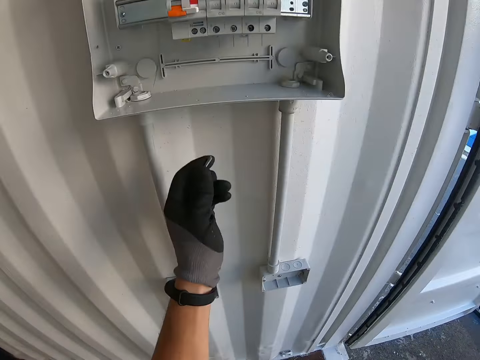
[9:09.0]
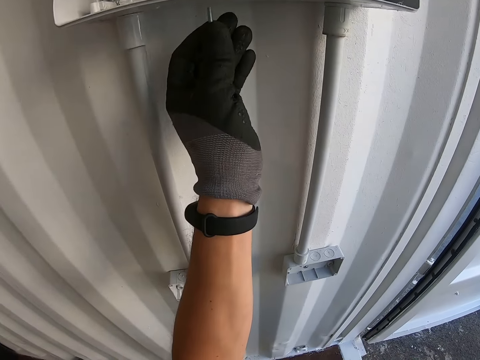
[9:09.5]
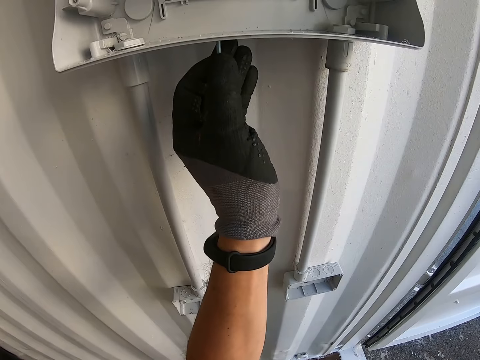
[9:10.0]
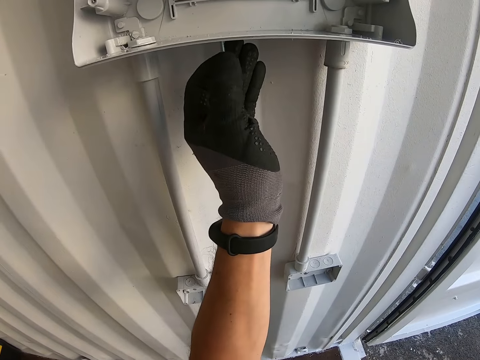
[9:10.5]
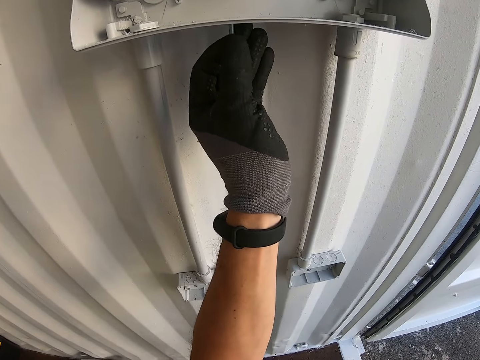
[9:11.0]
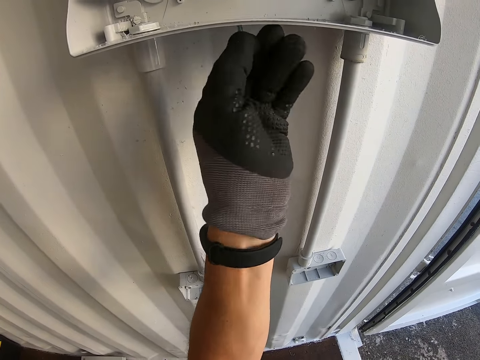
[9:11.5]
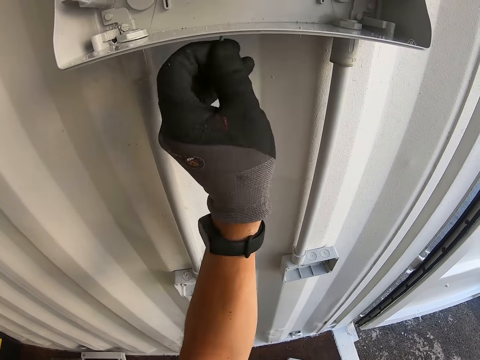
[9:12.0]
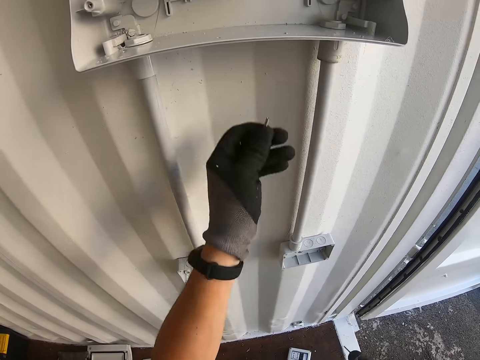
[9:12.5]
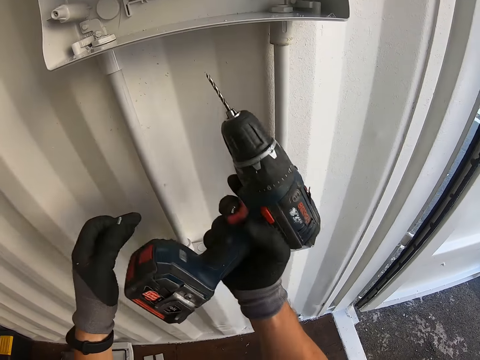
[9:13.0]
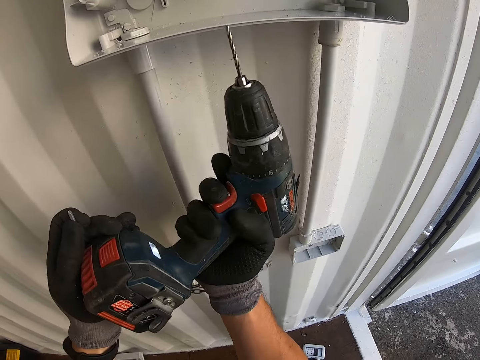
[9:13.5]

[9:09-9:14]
The camera wearer takes the nail.

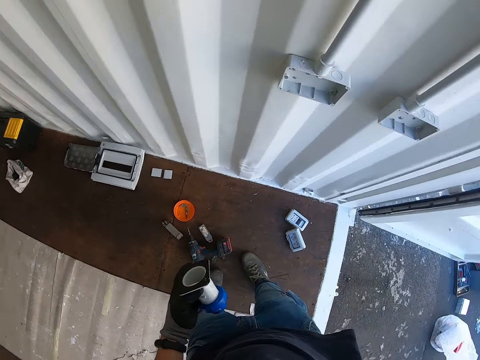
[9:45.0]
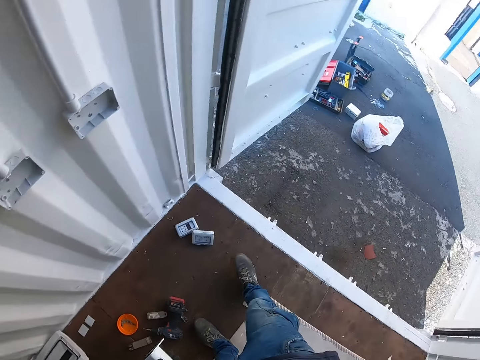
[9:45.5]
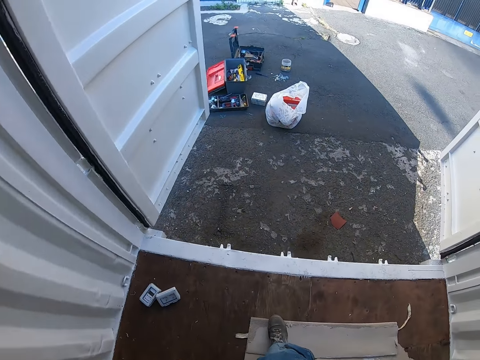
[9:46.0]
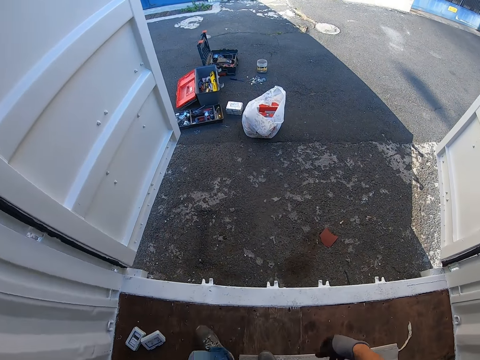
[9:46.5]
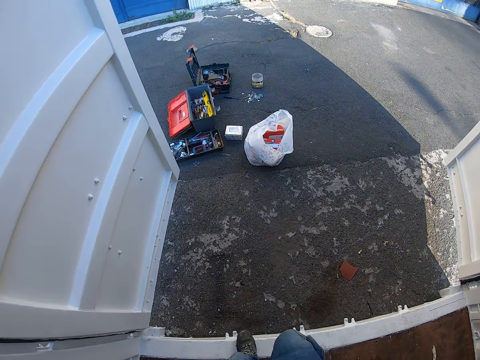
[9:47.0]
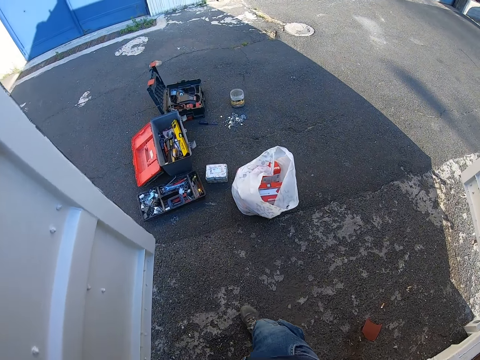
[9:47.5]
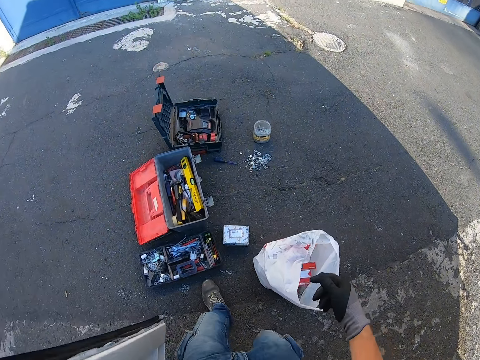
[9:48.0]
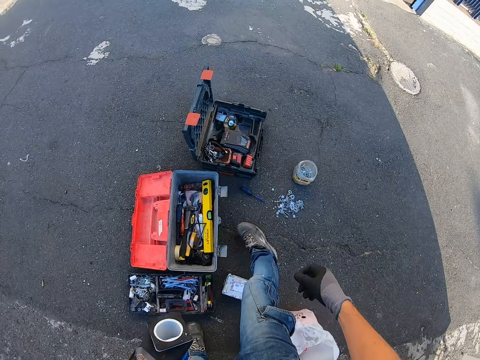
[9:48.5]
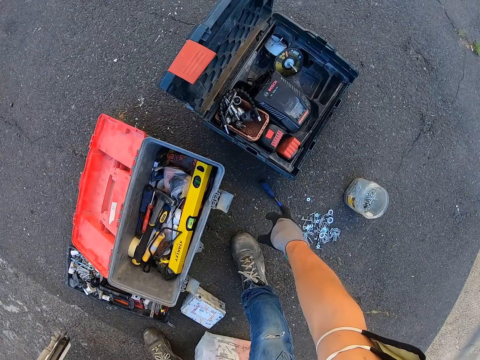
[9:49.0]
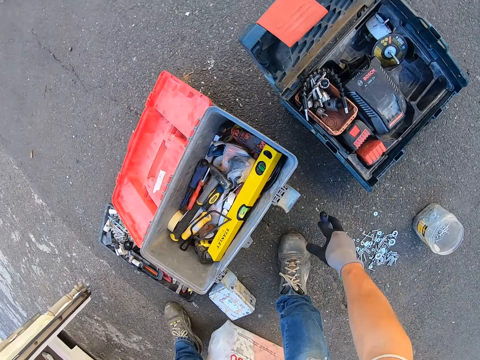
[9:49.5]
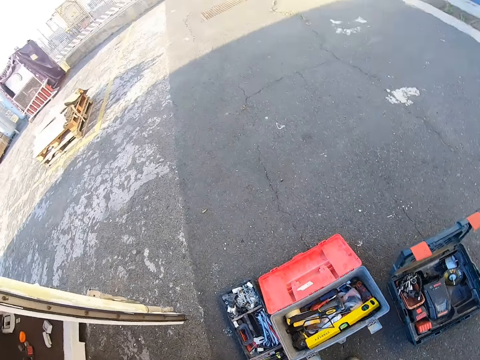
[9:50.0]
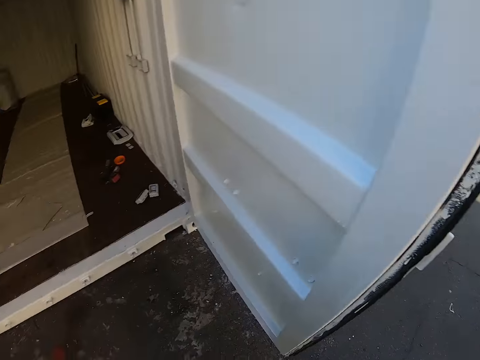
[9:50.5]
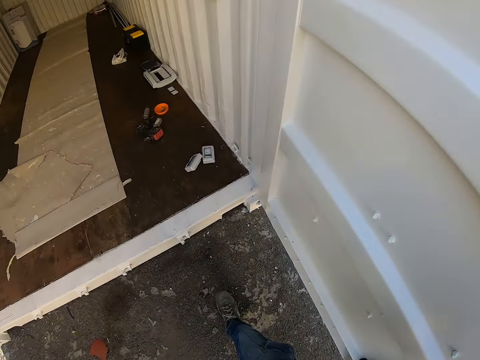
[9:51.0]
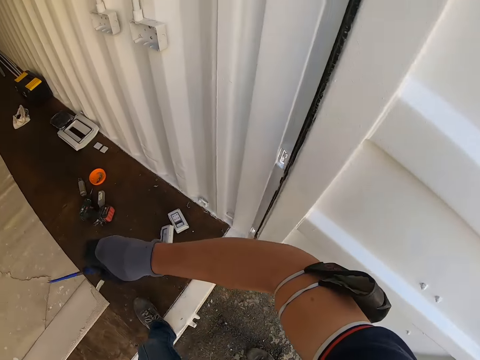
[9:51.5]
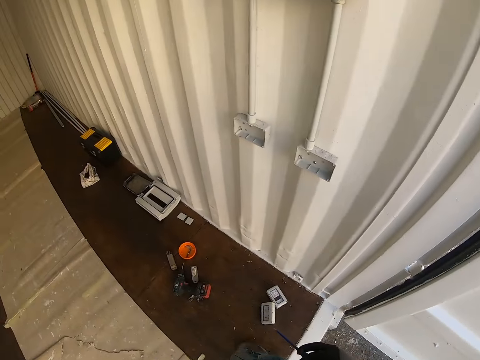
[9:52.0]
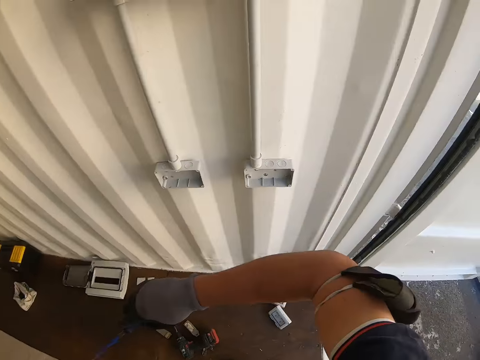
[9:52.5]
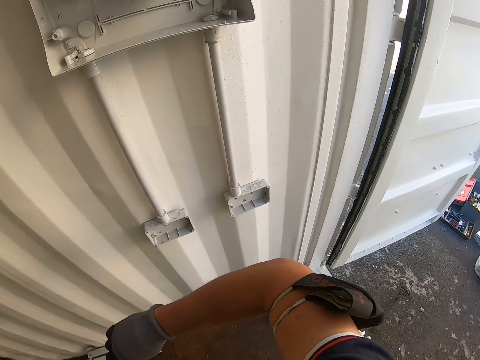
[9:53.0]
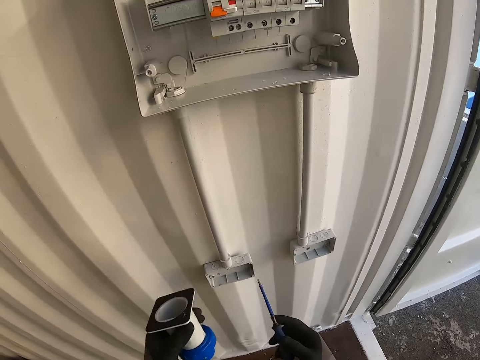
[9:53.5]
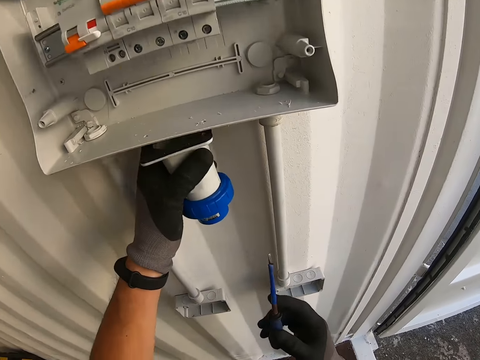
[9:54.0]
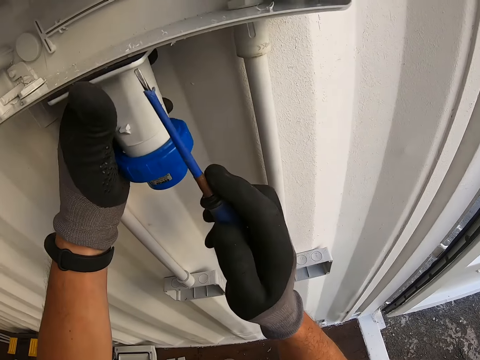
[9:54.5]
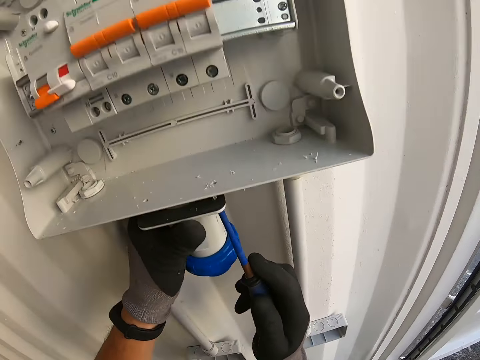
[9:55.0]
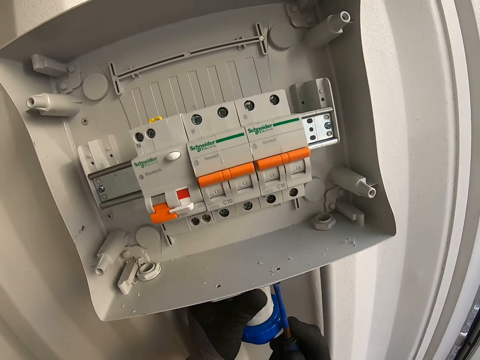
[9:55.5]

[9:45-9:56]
The camera wearer ties something on the fuse box.

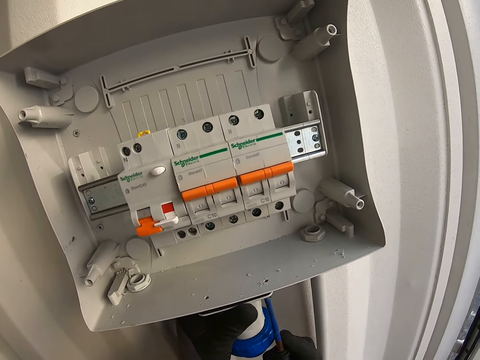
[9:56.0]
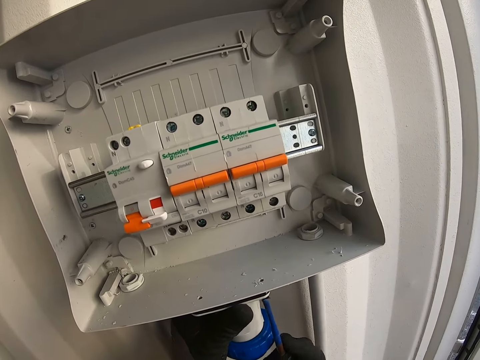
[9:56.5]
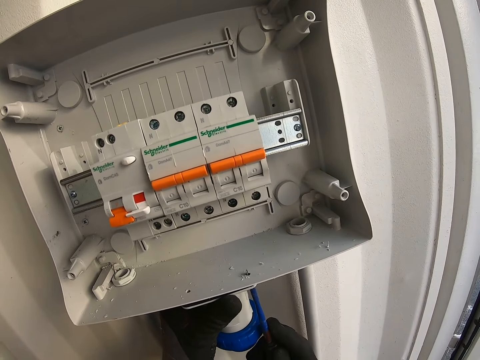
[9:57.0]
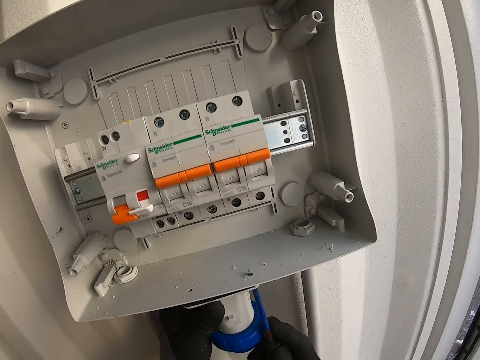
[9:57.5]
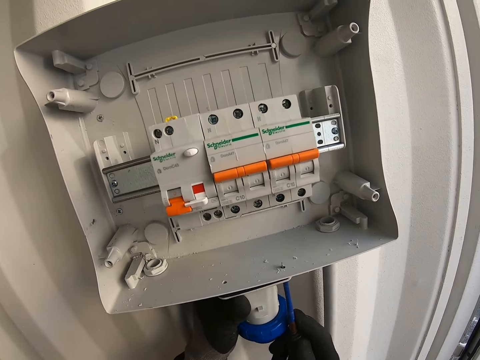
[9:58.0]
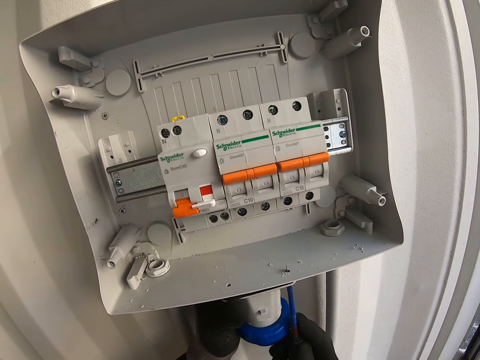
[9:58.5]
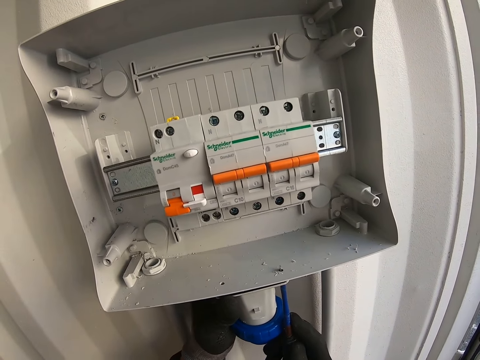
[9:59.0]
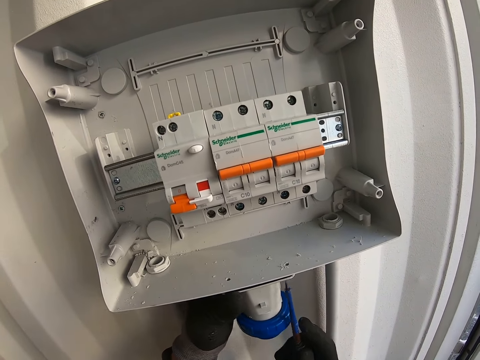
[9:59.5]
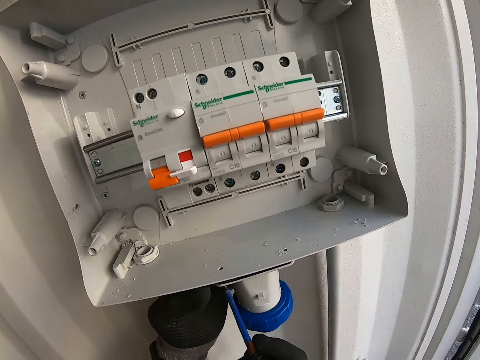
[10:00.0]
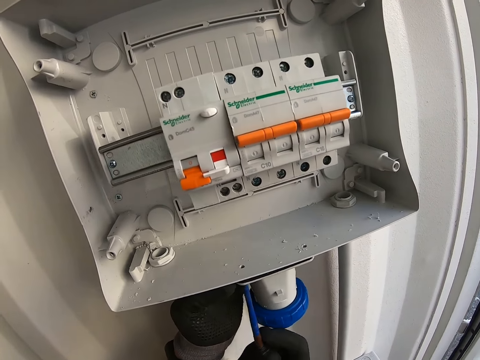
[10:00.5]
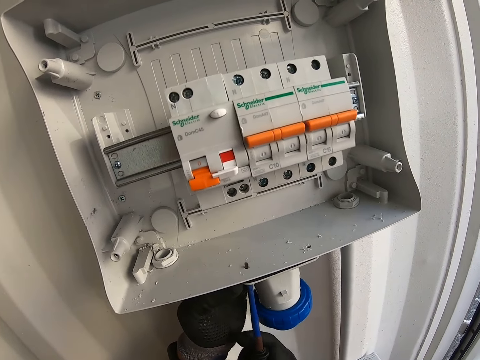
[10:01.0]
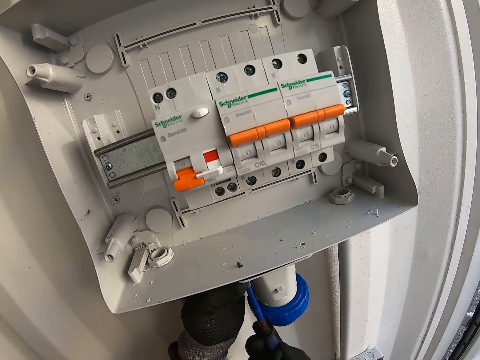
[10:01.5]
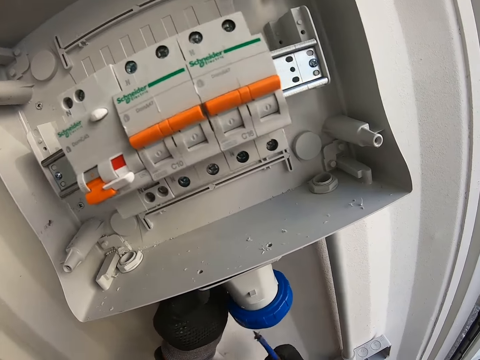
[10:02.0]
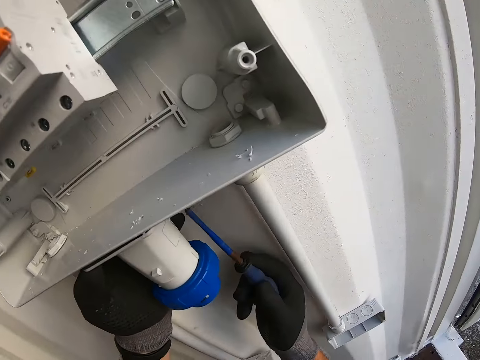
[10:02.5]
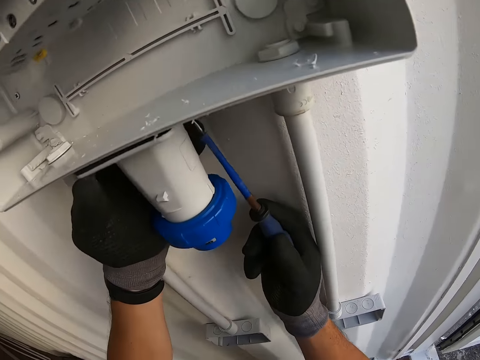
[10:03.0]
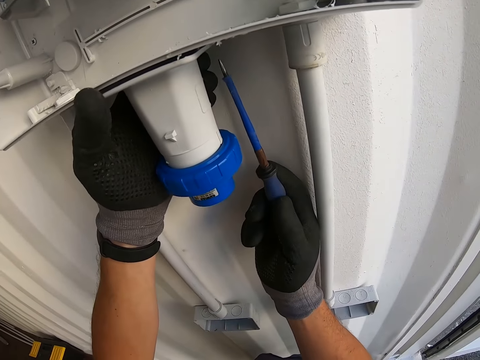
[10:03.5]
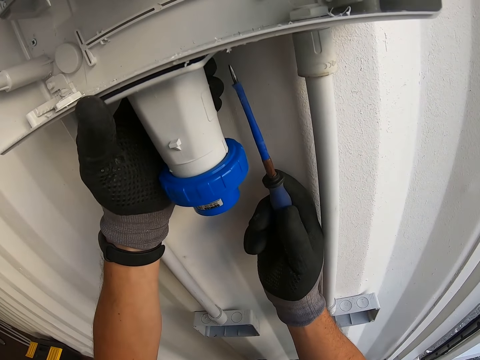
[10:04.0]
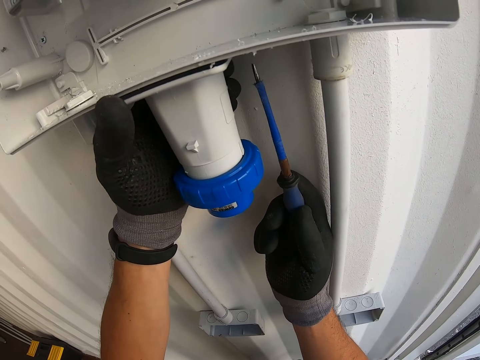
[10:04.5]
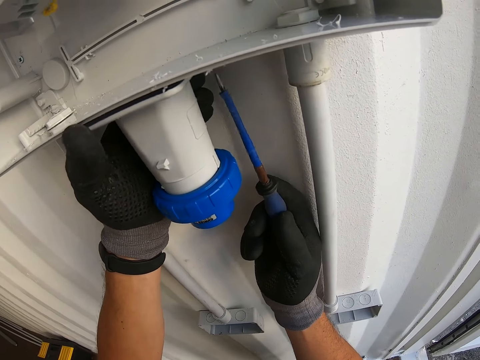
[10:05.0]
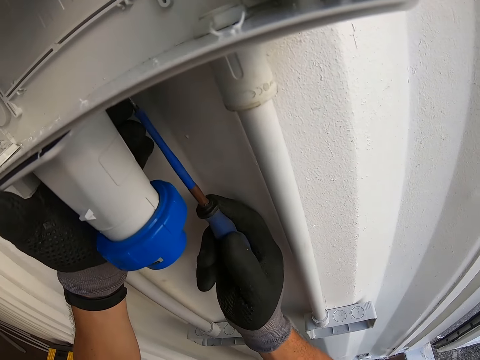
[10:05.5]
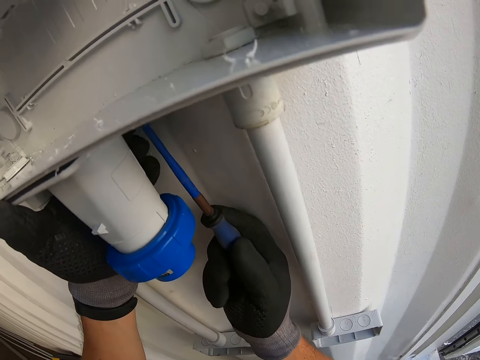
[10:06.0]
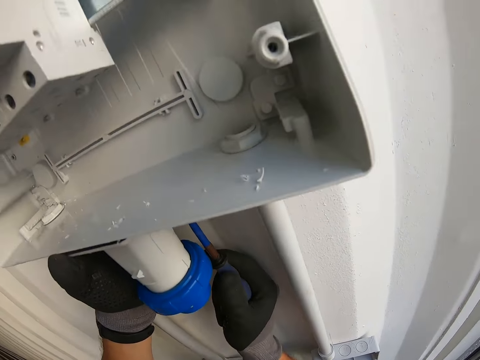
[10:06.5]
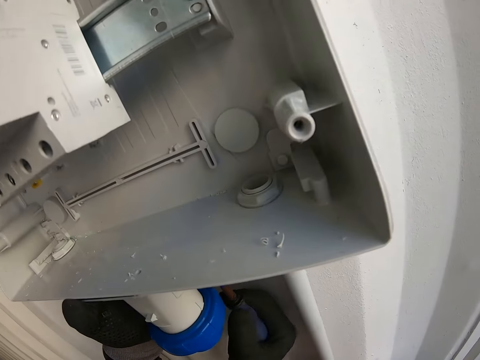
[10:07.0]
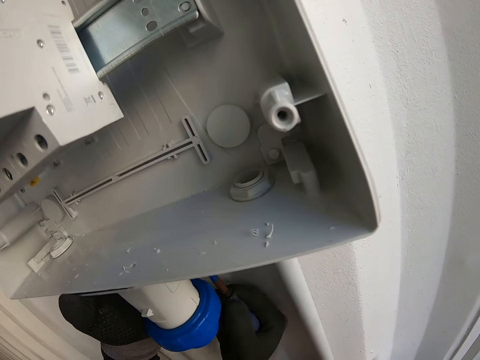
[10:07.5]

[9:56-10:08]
The camera wearer screws something on the fuse box.
